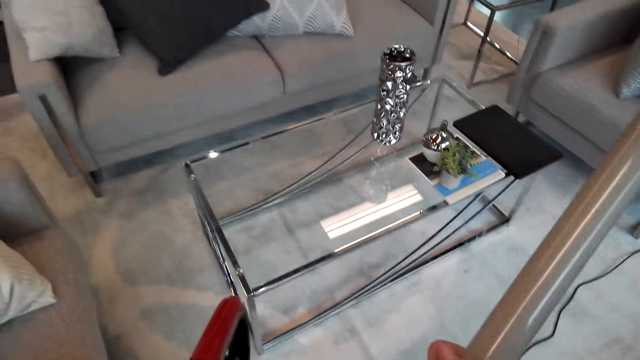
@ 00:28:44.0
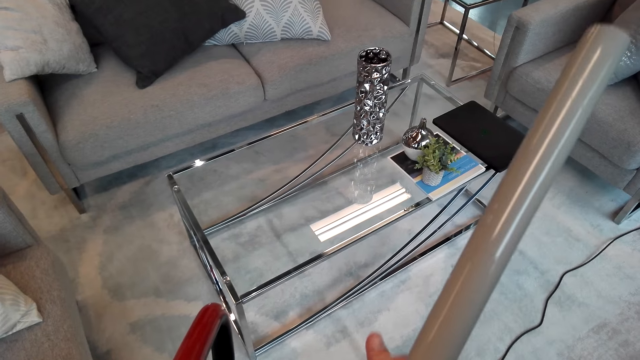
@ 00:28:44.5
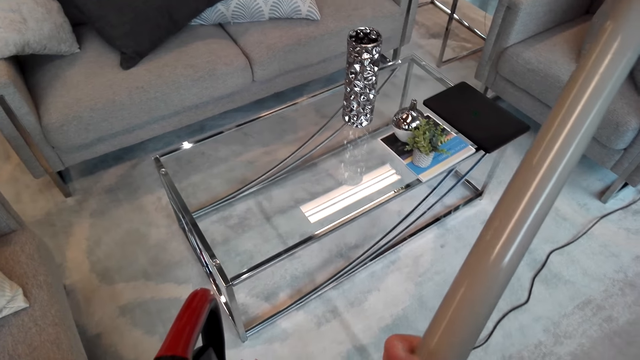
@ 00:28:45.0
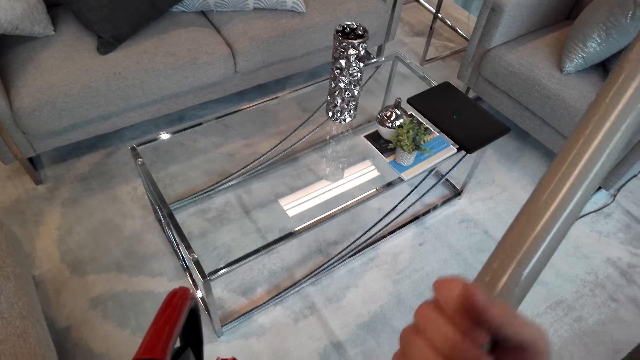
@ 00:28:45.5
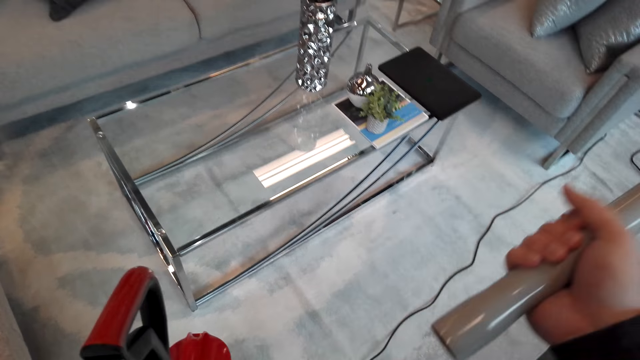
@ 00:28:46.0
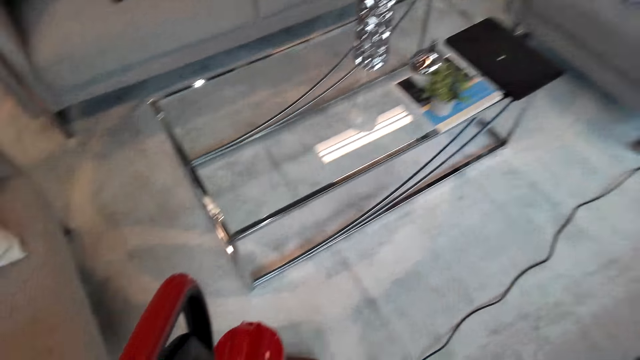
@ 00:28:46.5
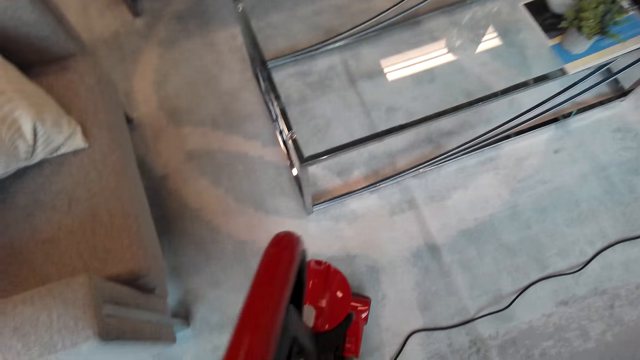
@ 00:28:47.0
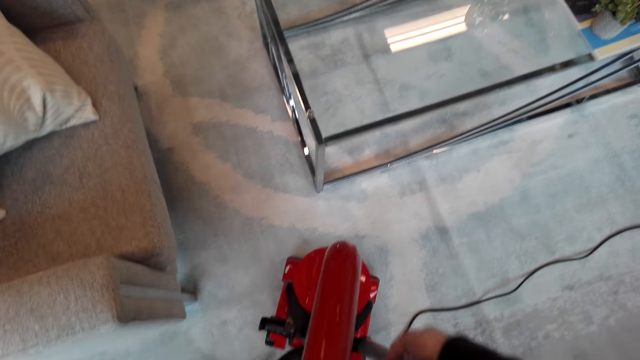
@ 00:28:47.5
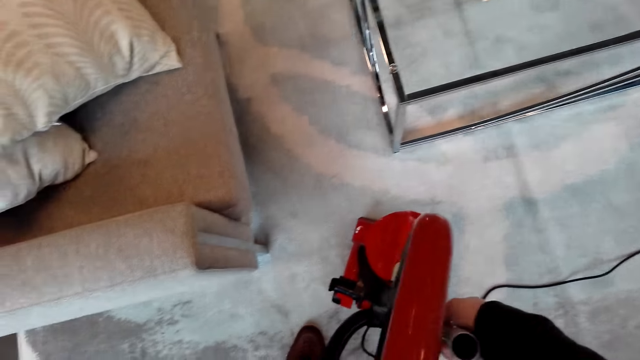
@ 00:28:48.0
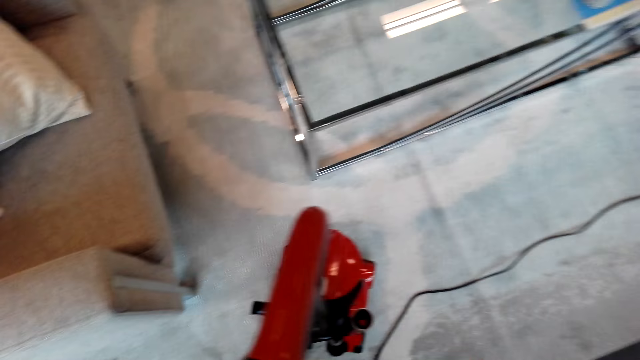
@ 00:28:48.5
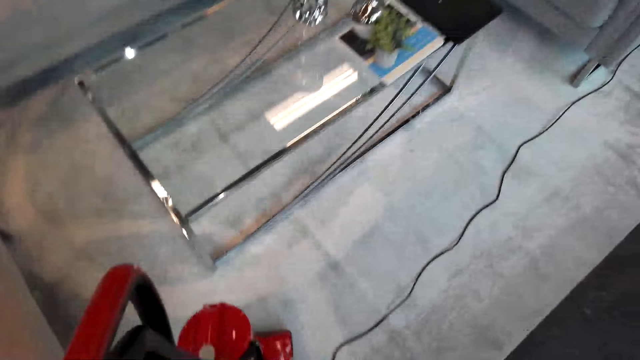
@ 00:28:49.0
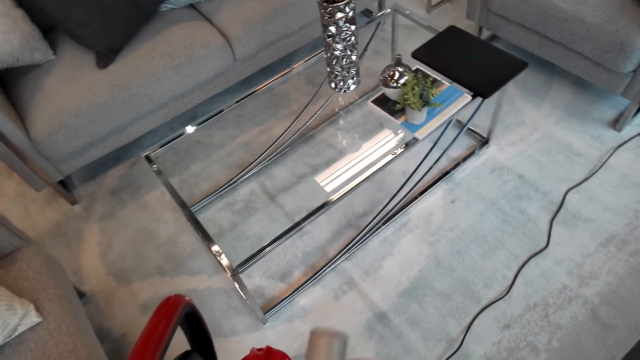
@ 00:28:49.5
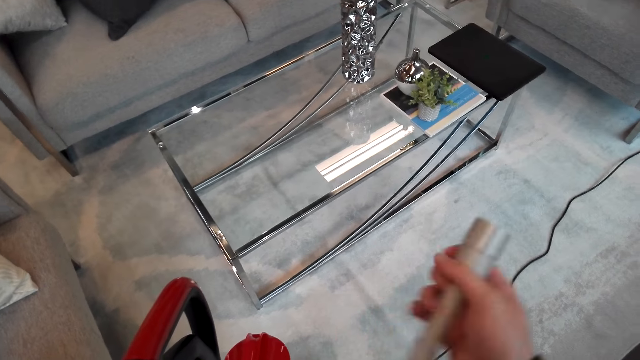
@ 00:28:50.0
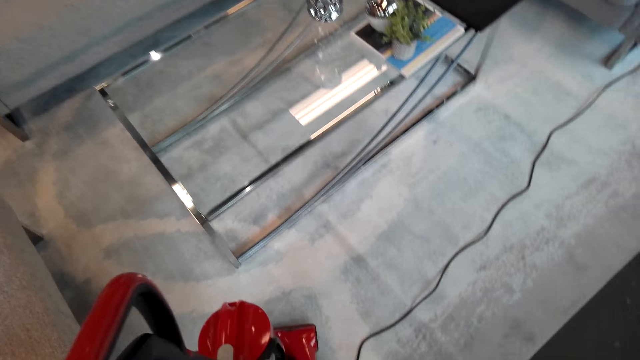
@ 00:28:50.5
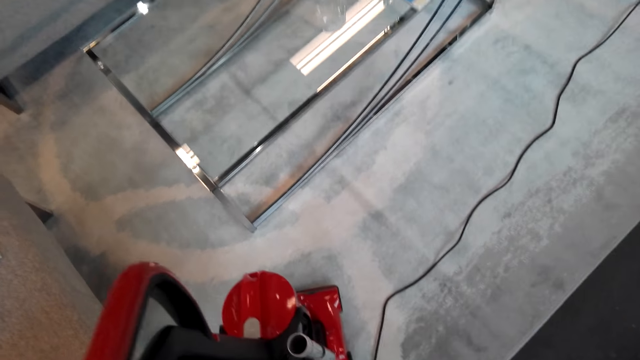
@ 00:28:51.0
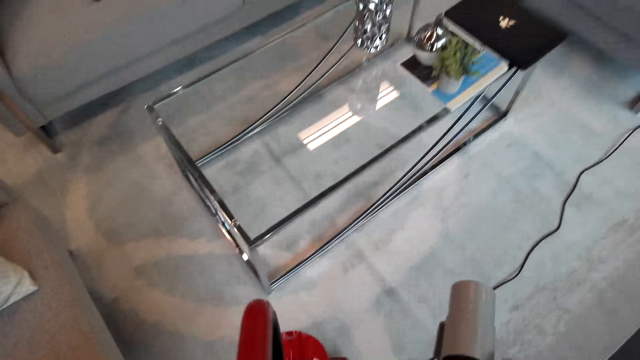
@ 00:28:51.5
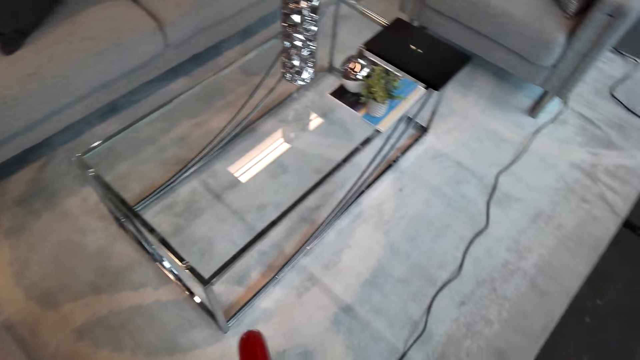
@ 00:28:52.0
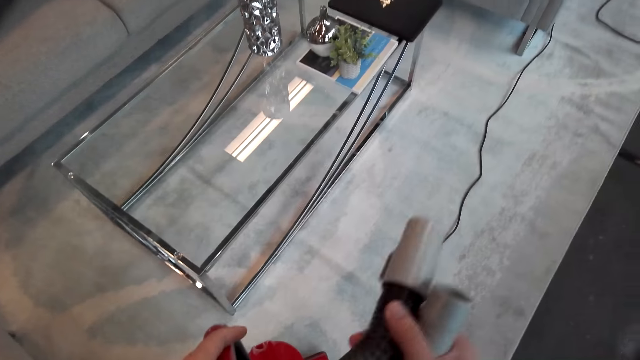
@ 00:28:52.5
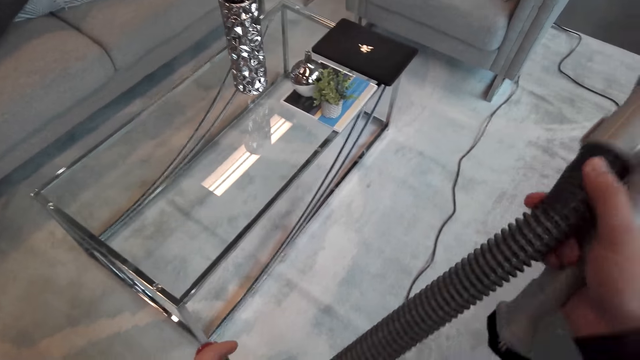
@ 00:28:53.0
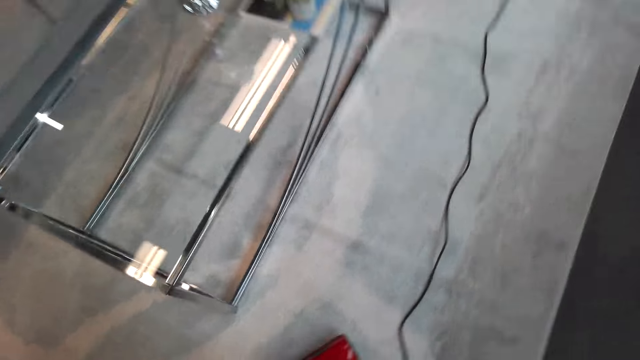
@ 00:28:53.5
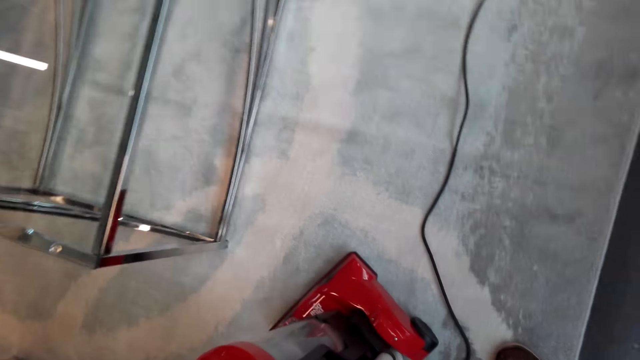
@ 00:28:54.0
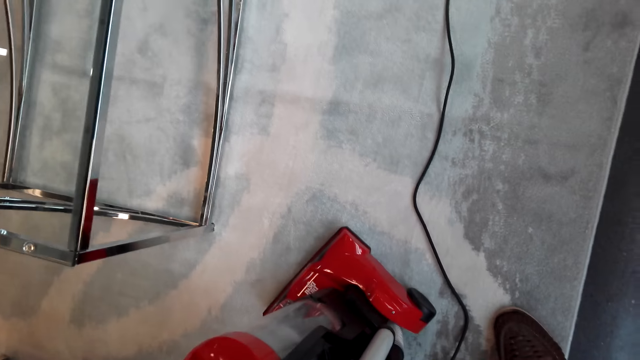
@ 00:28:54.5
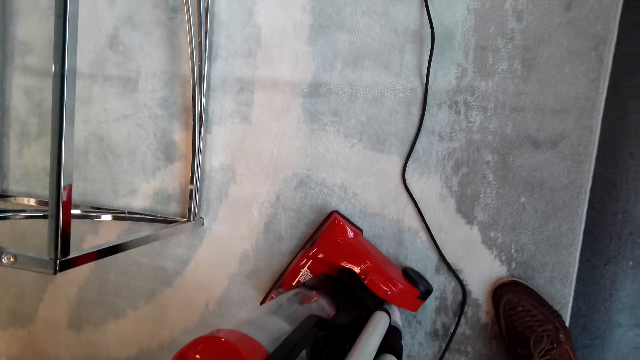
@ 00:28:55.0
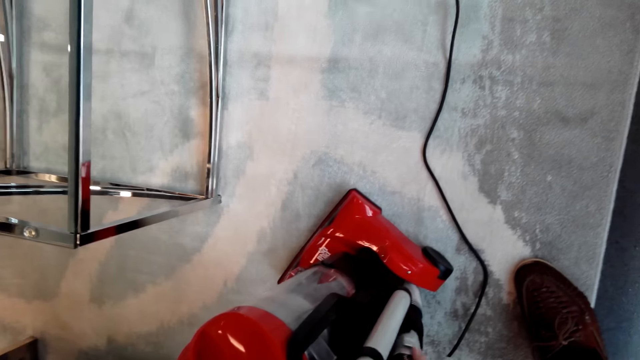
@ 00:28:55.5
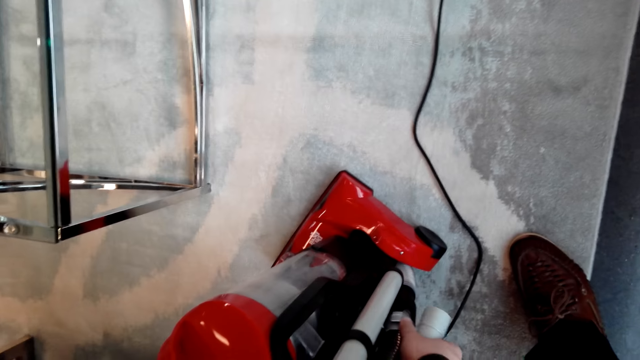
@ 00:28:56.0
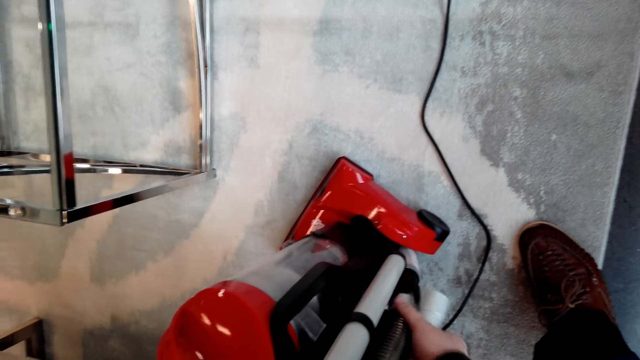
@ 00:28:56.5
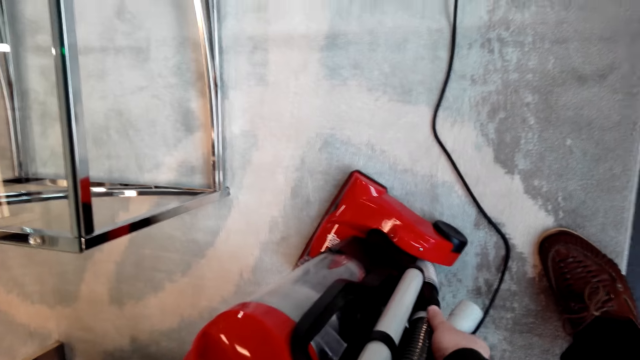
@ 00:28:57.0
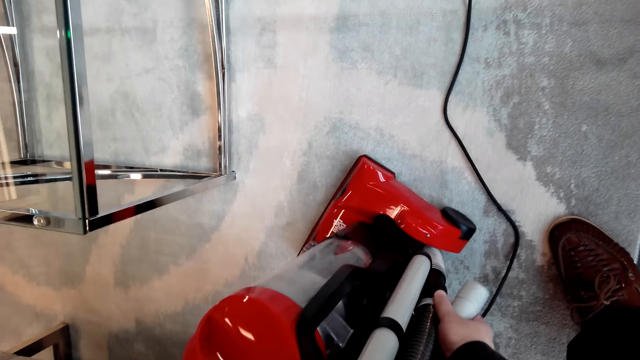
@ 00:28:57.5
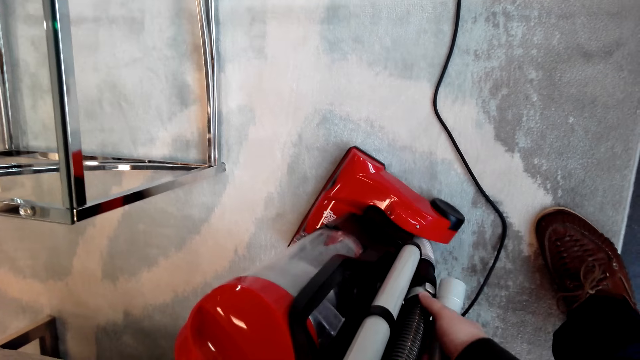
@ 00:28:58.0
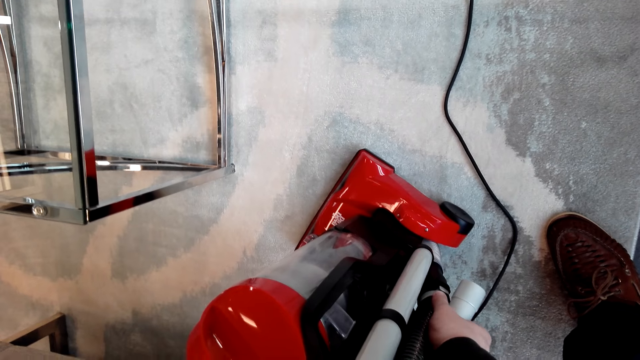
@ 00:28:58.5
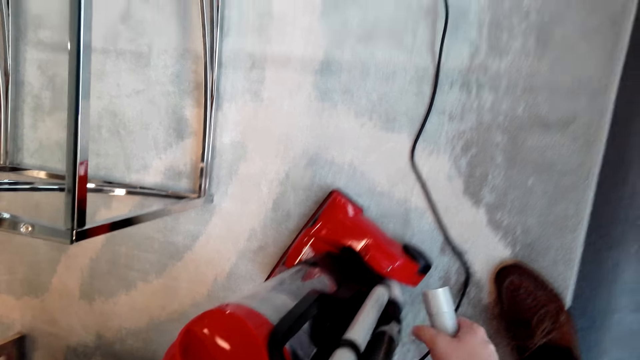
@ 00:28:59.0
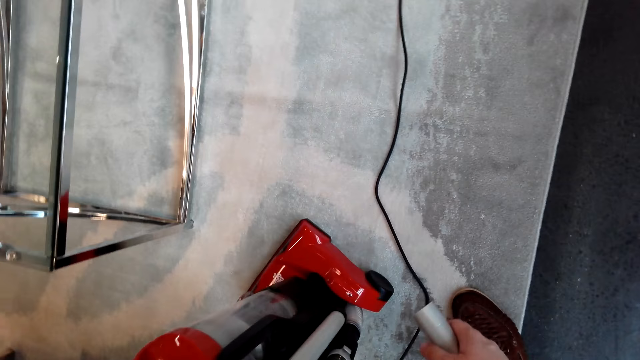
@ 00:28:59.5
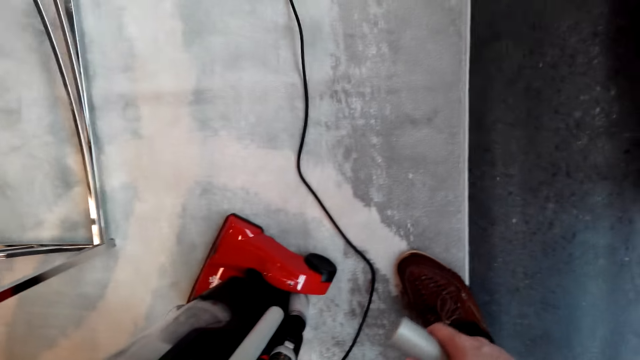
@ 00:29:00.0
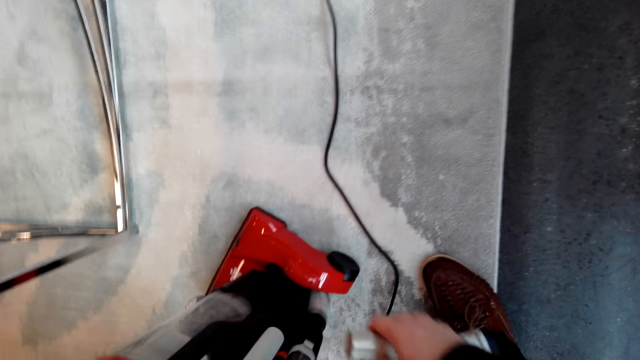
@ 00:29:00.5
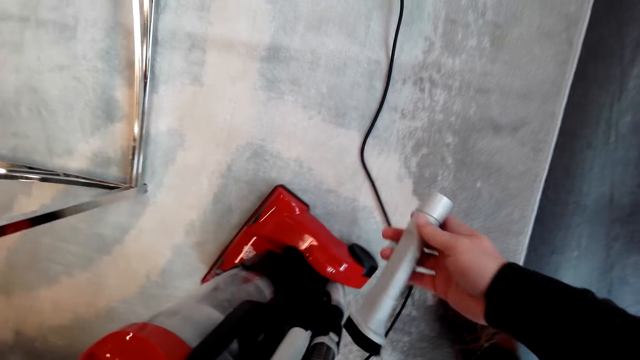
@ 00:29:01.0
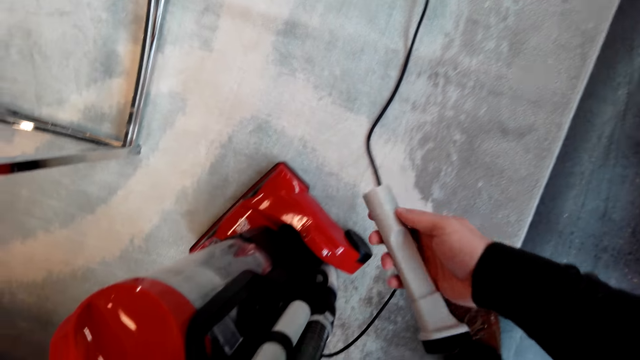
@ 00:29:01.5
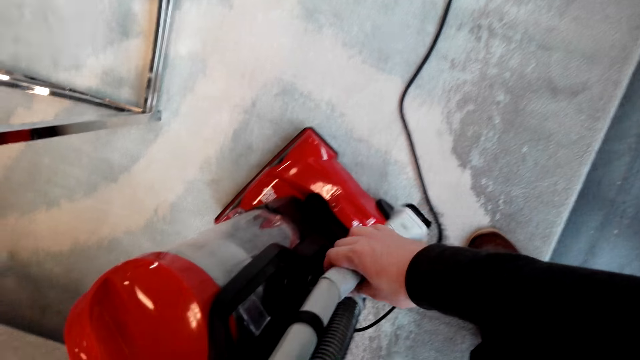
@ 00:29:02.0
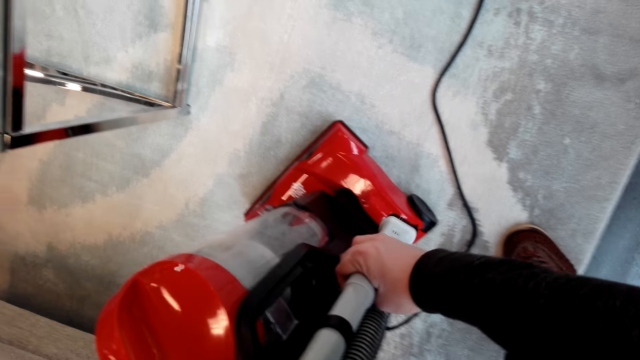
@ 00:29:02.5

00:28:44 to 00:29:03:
The camera wearer holds the extension wand. They remove the extension wand or vacuum cleaner tube from the vacuum cleaner. They put the wand on the floor. They hold the hose. They pull the vacuum cleaner tube. They connect the vacuum cleaner suction hose pipe. They hold the mattress tool. They connect the vacuum cleaner tube.

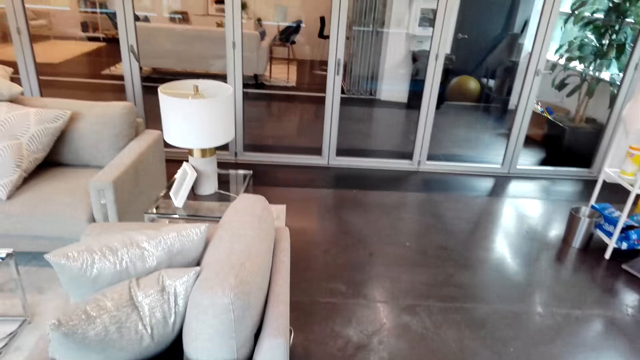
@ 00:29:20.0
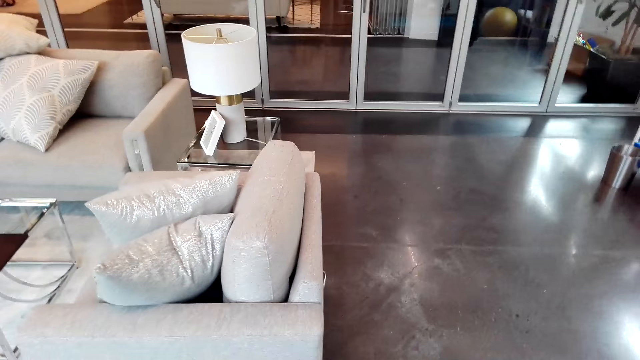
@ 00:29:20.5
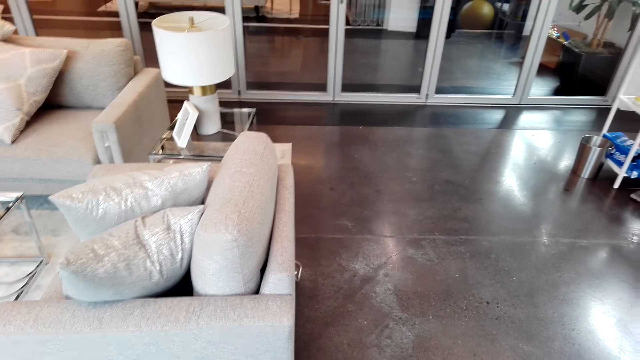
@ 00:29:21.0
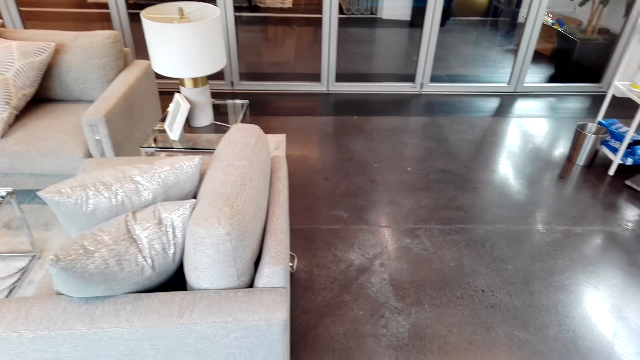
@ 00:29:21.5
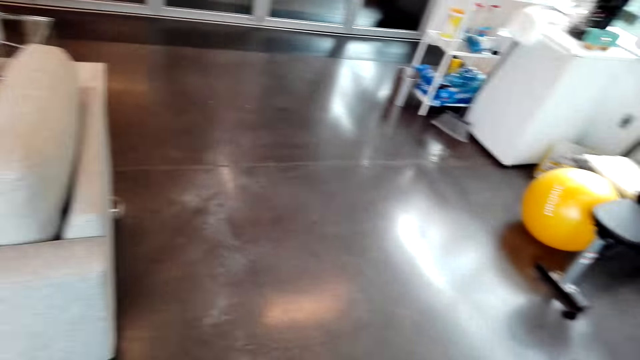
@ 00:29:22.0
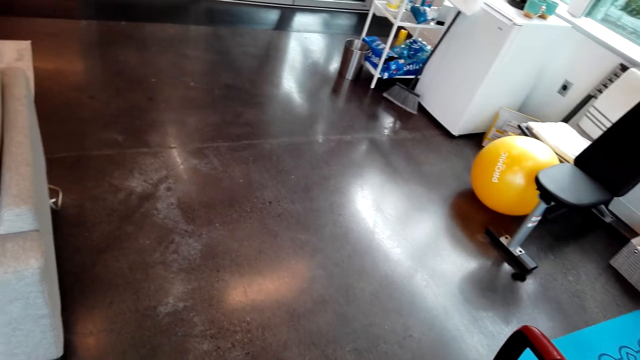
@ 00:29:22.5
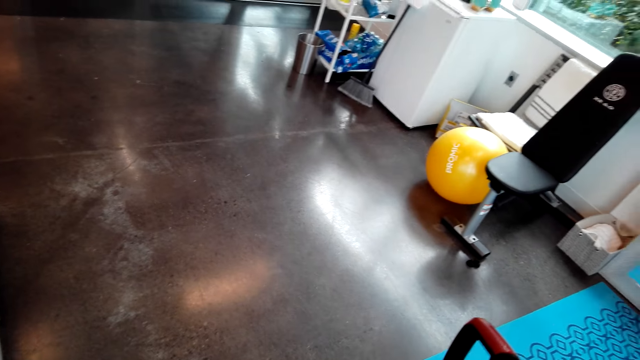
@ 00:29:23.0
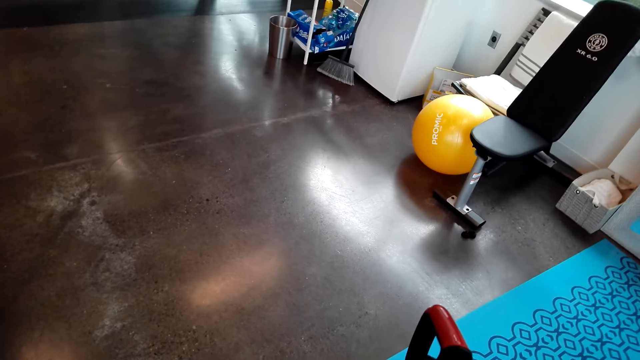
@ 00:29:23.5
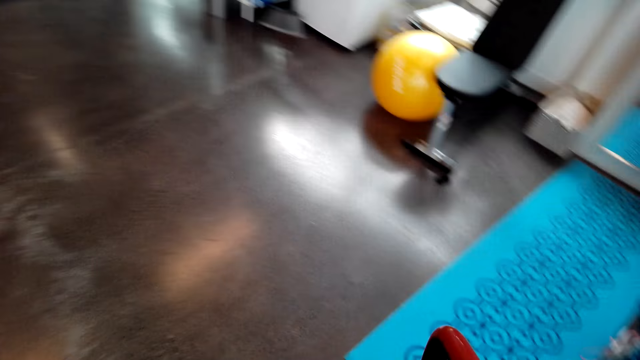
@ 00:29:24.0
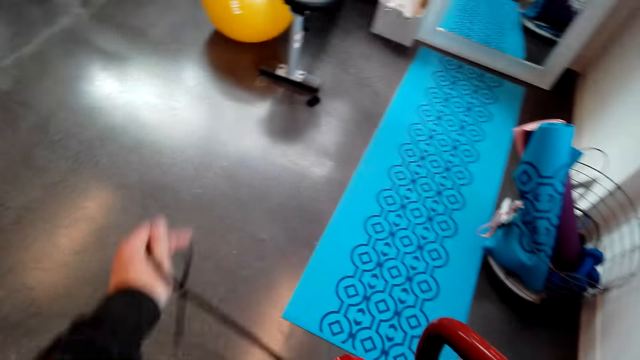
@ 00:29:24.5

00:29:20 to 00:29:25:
The camera wearer looks around.
